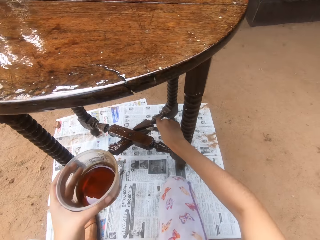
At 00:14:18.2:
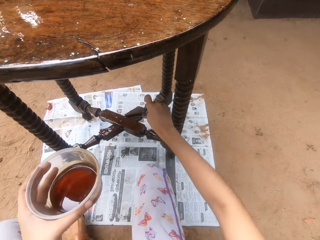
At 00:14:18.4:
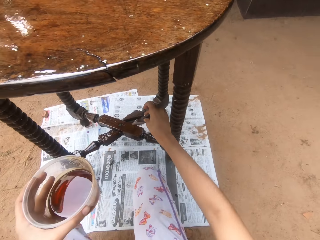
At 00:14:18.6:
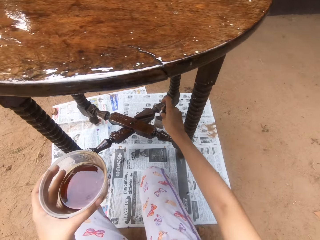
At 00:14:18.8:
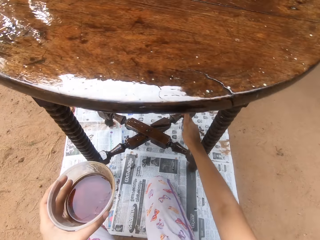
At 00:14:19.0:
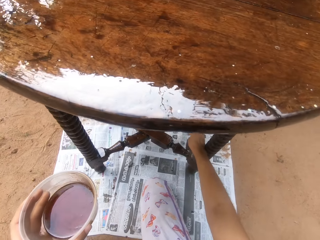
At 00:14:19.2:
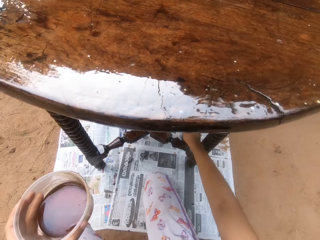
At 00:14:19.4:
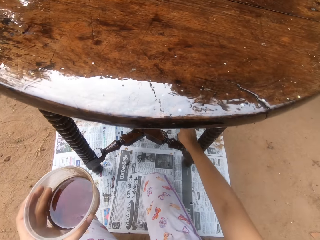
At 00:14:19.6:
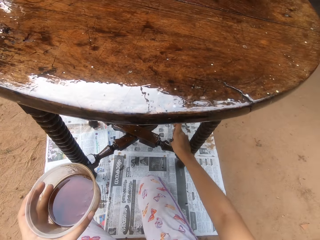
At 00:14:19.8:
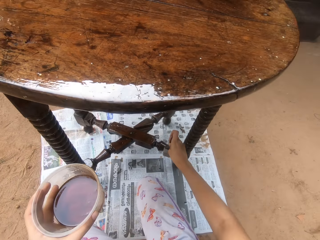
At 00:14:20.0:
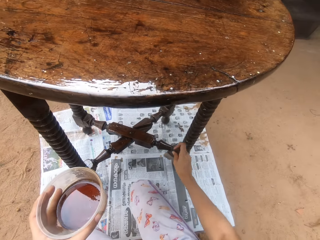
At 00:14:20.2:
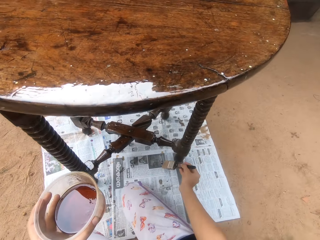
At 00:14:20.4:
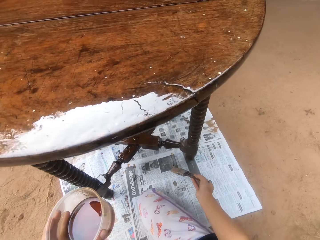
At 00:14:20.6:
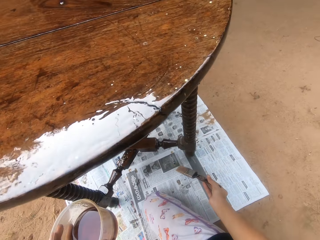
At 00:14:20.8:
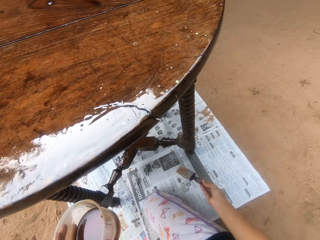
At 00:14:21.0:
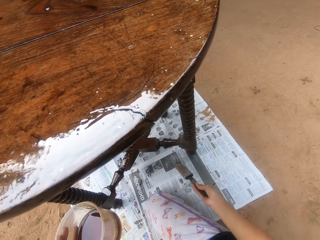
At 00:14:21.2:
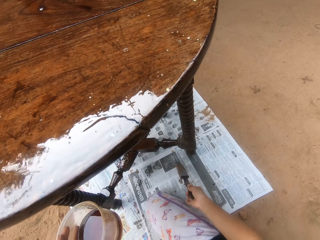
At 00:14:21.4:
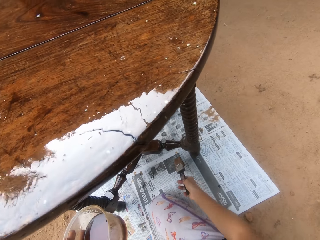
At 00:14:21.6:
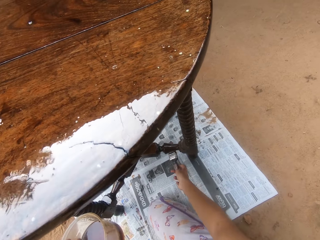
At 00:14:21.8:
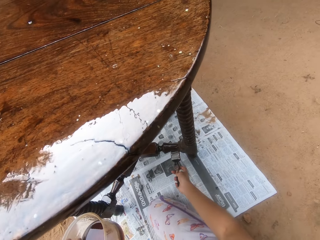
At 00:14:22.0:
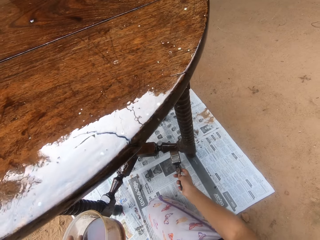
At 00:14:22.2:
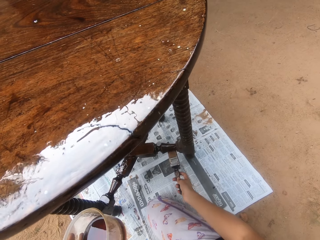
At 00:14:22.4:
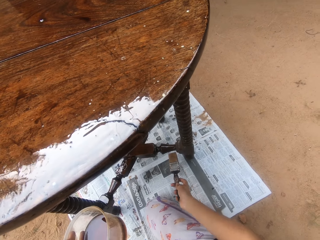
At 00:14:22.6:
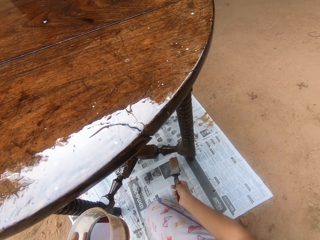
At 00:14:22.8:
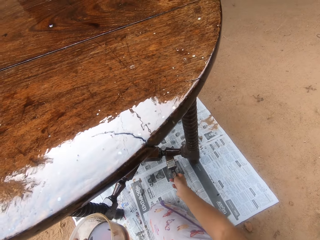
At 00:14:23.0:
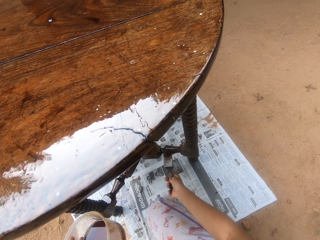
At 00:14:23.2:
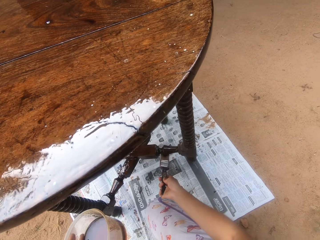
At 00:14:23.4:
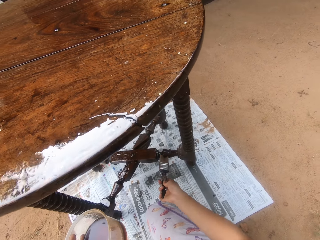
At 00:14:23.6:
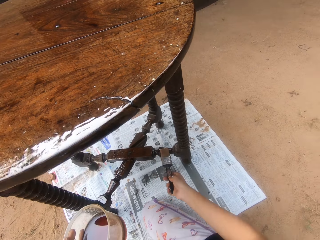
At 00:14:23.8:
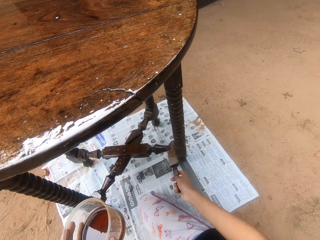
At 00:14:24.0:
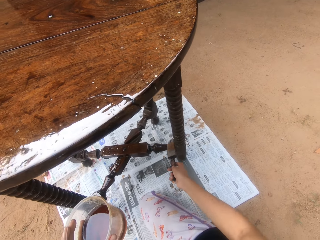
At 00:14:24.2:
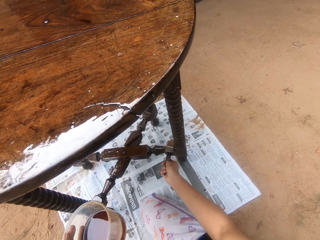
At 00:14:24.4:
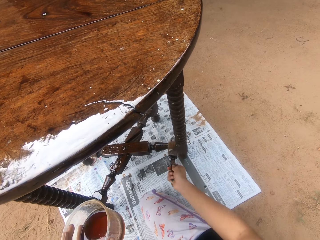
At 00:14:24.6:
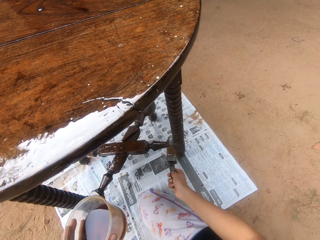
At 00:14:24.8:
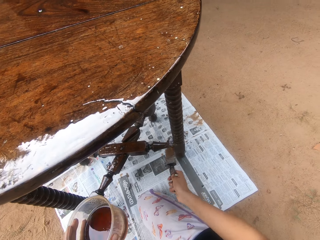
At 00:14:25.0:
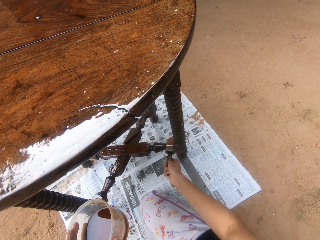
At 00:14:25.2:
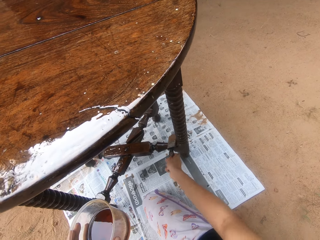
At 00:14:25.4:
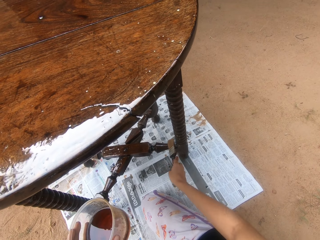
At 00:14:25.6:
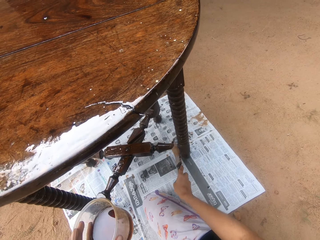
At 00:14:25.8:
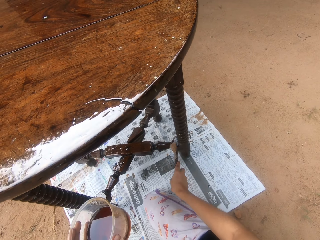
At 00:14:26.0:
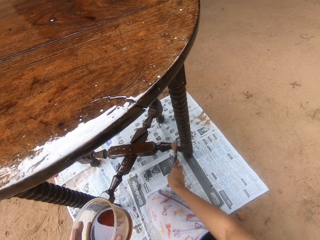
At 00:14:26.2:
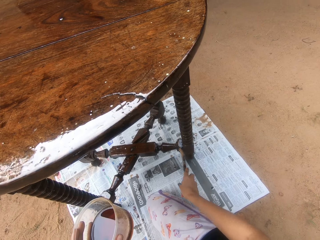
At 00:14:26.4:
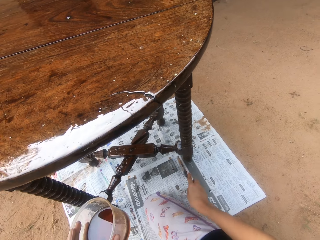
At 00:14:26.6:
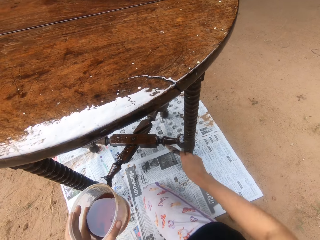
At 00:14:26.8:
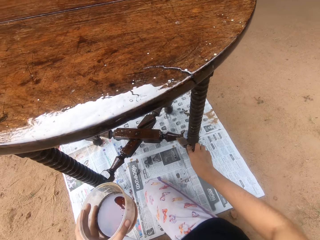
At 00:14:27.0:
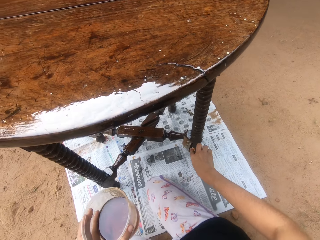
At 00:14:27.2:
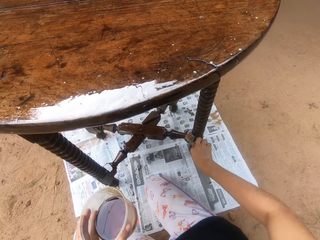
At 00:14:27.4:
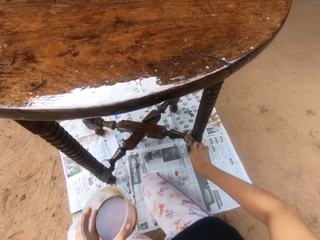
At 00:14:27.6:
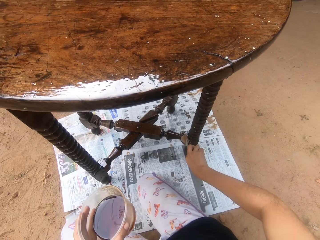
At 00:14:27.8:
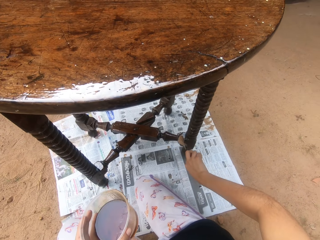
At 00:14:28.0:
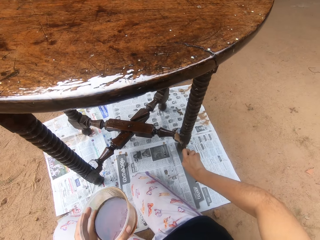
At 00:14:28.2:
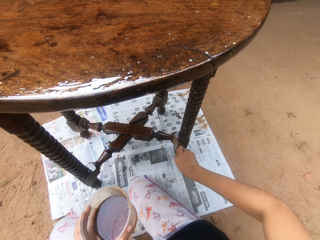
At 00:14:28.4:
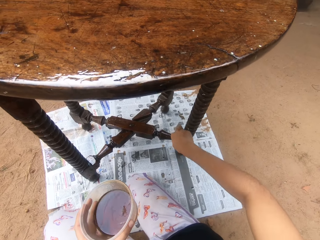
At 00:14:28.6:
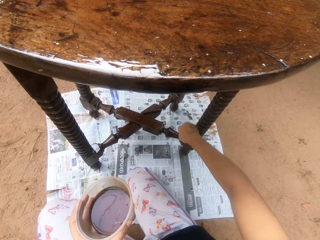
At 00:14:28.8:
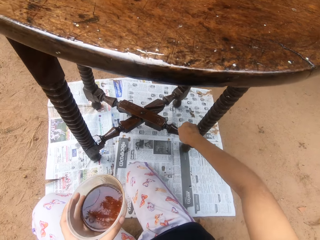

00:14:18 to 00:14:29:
The camera wearer adjusts the paint brush in his right hand. He paints the table on the ground with the paint brush in his right hand.

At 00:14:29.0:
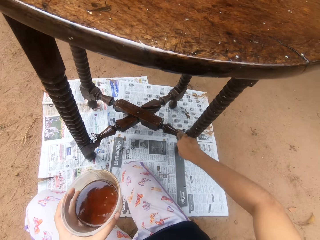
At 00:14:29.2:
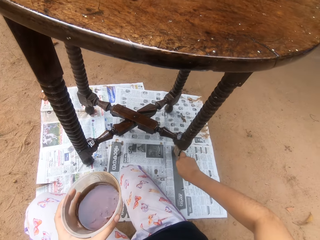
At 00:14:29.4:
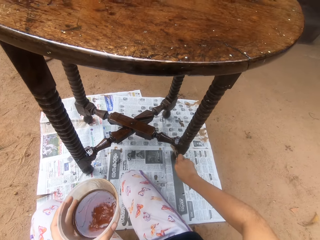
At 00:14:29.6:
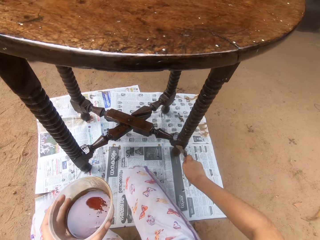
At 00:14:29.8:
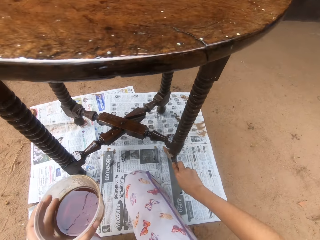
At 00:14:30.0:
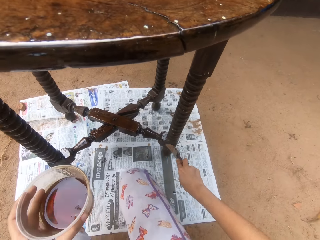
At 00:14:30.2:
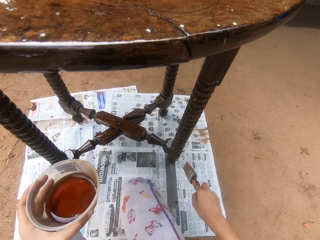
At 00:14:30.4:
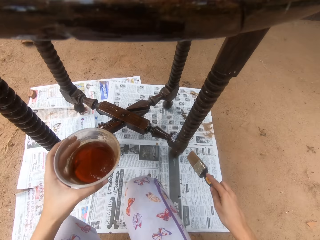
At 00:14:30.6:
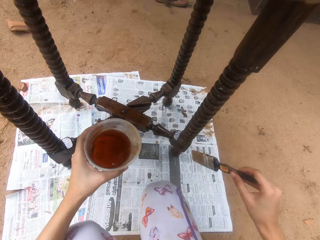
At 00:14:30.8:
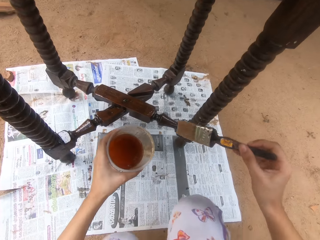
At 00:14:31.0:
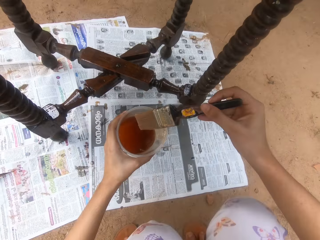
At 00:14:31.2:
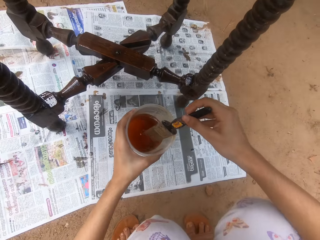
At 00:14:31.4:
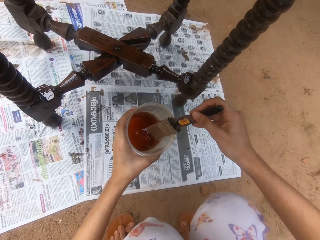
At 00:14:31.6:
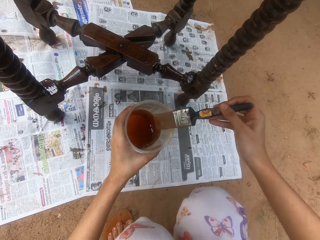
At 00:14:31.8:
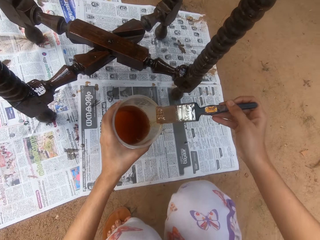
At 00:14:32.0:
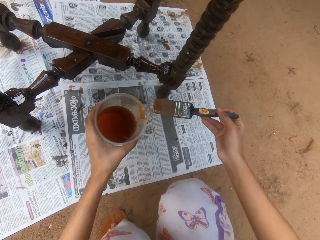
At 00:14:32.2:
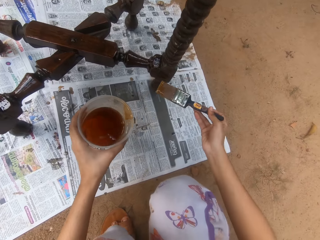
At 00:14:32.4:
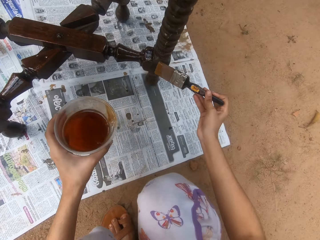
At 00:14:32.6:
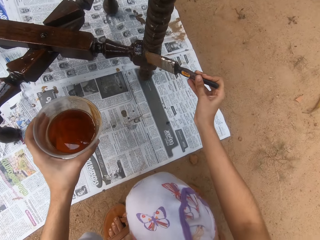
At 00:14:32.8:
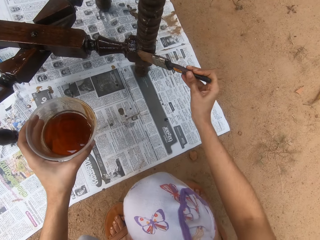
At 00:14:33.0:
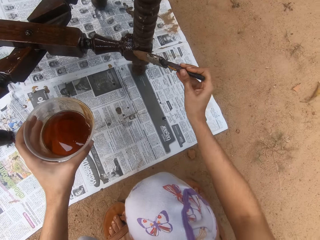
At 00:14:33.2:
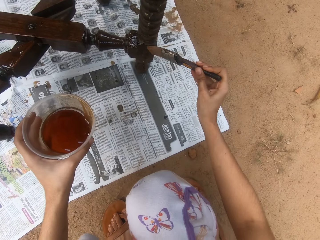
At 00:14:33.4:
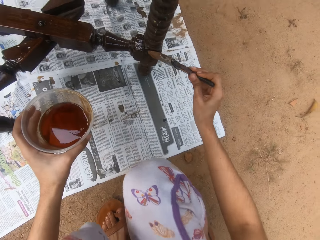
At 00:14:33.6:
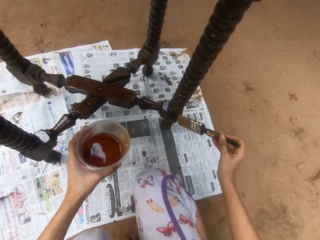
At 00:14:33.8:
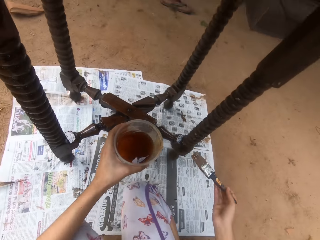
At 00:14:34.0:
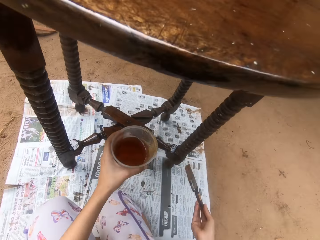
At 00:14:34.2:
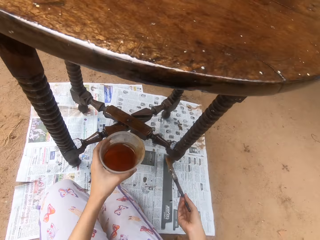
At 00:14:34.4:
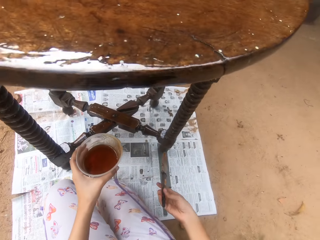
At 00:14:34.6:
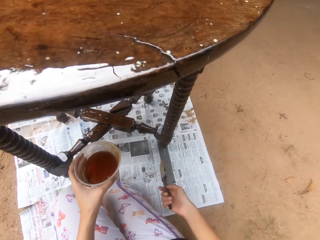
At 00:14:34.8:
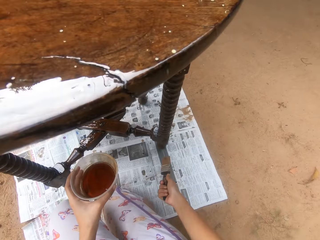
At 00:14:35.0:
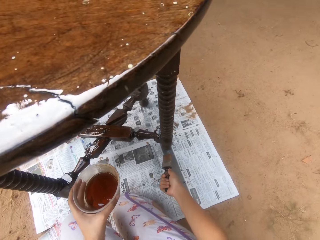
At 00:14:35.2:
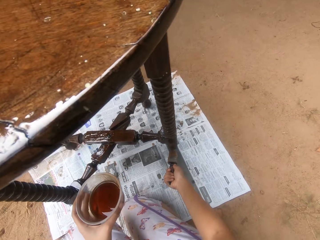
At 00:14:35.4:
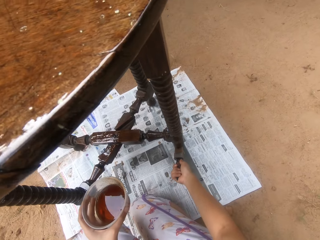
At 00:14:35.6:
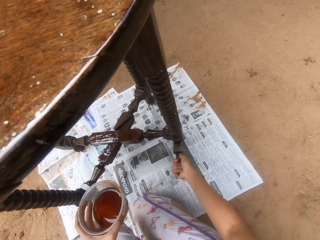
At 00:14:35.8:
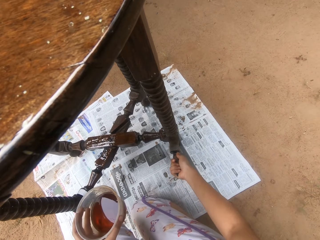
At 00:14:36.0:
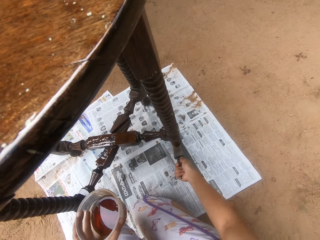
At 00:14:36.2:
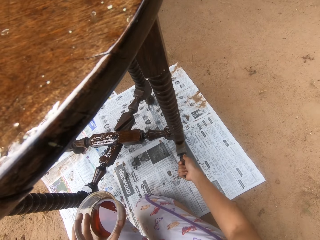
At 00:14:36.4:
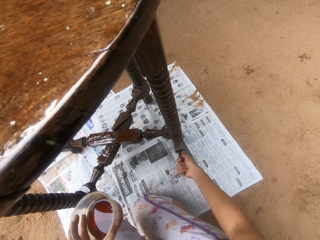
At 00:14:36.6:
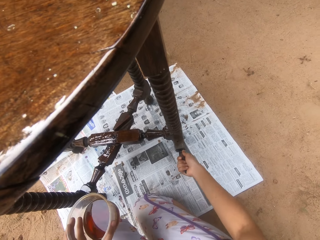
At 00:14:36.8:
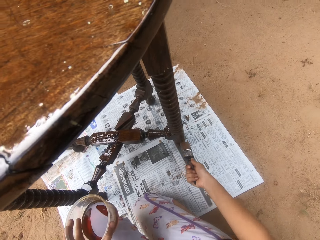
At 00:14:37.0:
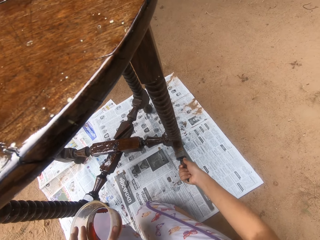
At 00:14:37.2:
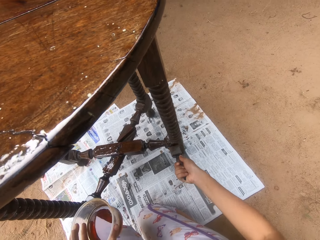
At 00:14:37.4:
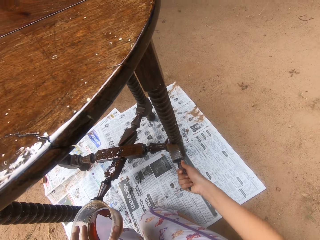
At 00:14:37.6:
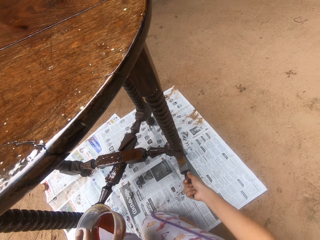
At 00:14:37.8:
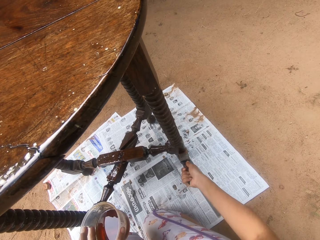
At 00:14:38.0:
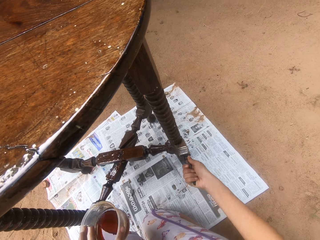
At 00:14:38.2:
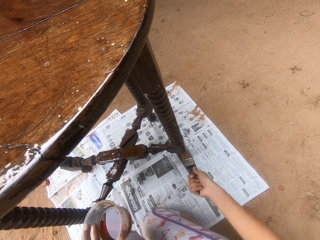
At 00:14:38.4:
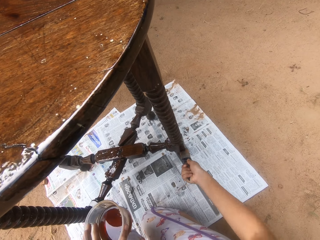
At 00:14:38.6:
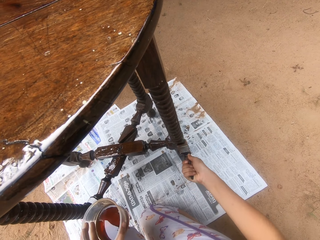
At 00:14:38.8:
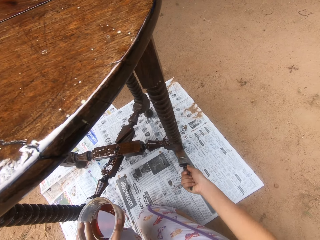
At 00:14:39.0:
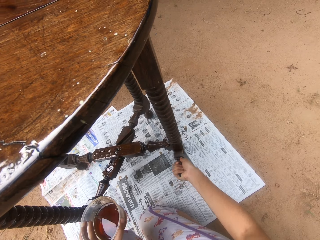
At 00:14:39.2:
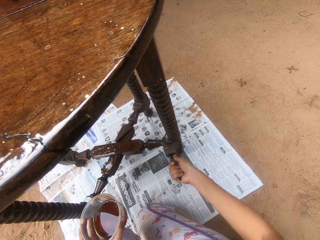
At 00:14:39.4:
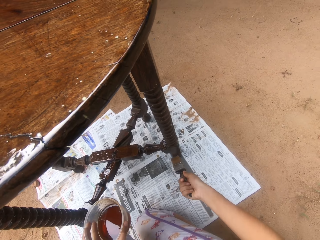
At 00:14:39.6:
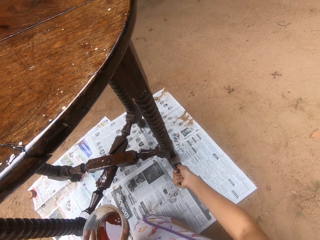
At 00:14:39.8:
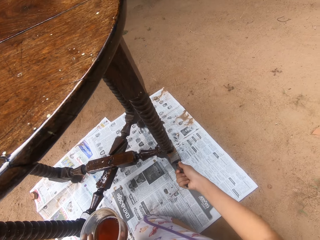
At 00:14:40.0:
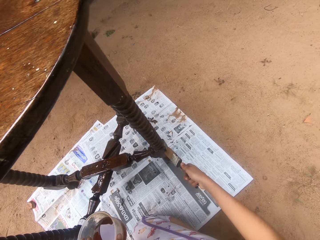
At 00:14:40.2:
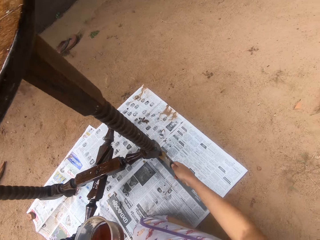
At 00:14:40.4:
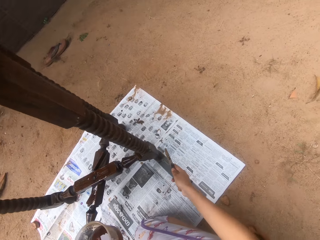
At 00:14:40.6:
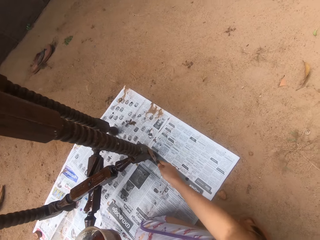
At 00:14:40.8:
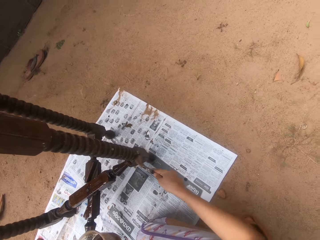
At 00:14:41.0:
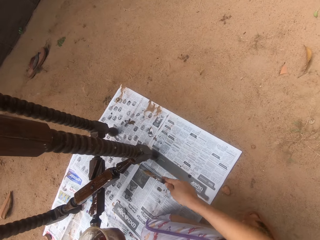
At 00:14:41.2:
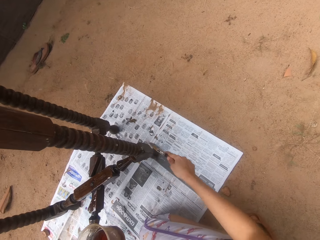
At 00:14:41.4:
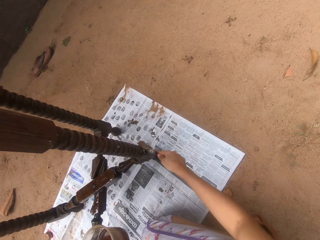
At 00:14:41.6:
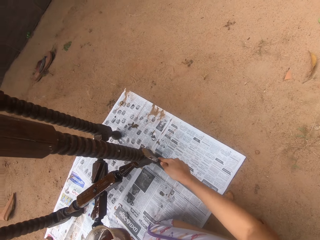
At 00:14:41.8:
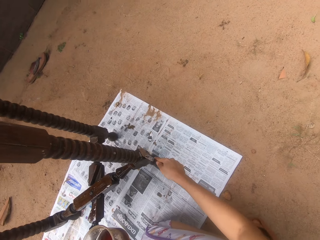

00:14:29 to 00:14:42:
The camera wearer dips the paint brush in his right hand into the container of wood gloss paint in his left hand. He rubs the paint brush in his right hand on the container of wood gloss paint in his left hand. He paints the table on the ground with the paint brush in his right hand. He adjusts the paint brush in his right hand. He kneels on the ground. He paints the table on the ground with the paint brush in his right hand.
